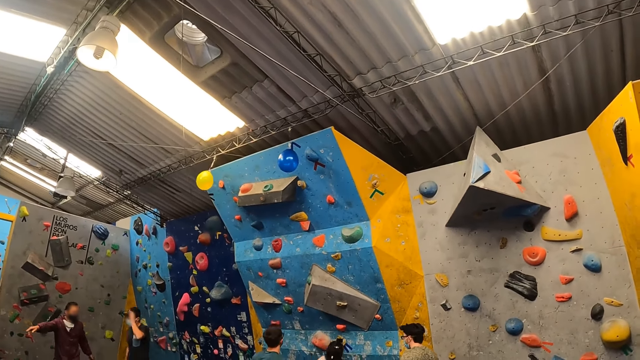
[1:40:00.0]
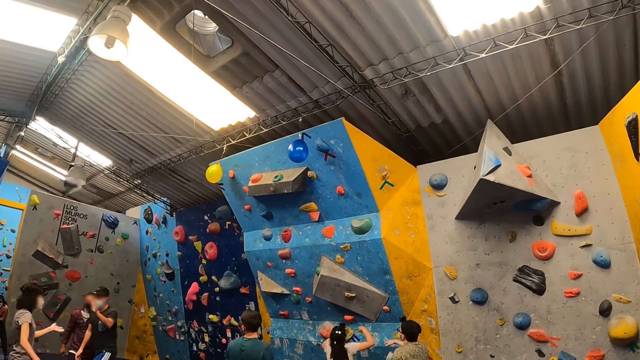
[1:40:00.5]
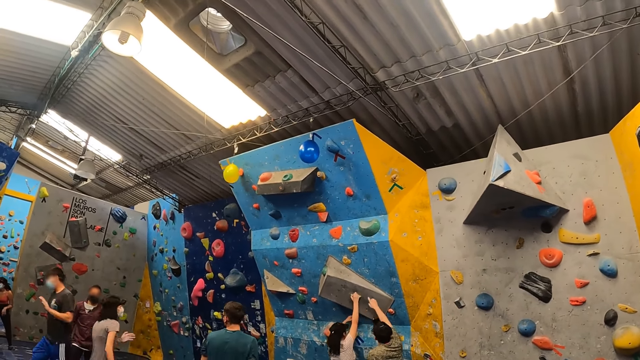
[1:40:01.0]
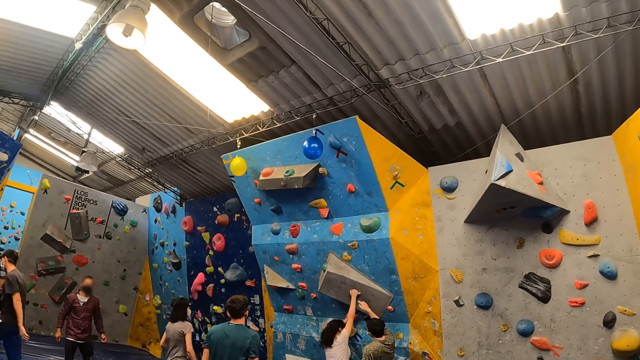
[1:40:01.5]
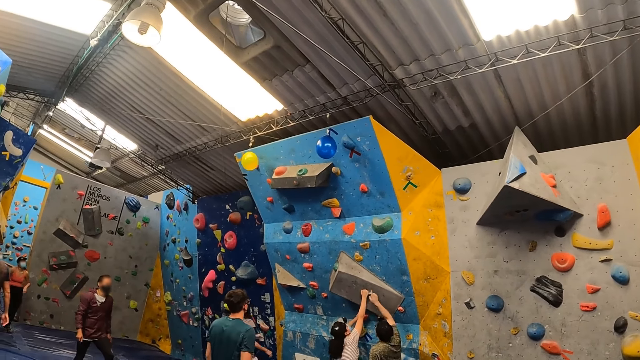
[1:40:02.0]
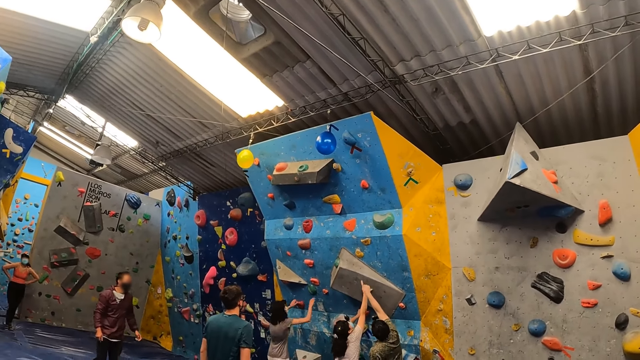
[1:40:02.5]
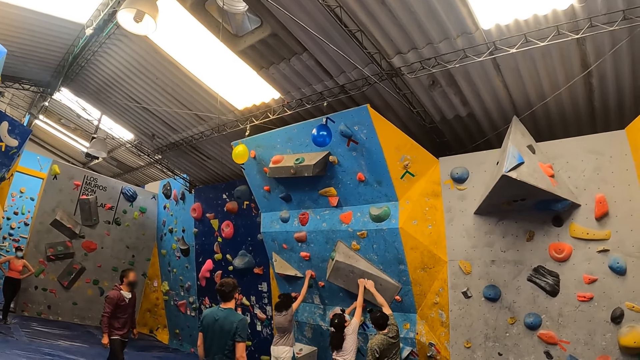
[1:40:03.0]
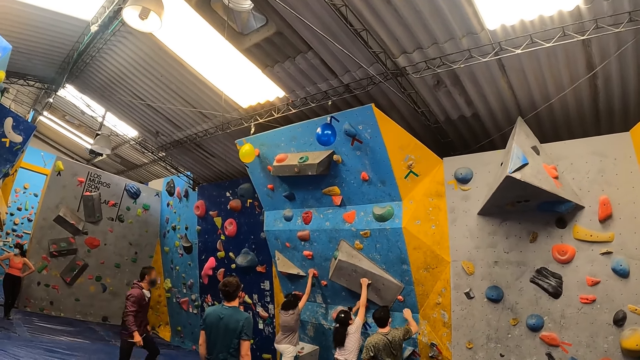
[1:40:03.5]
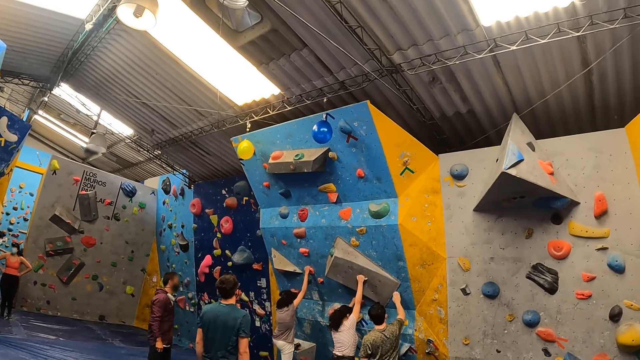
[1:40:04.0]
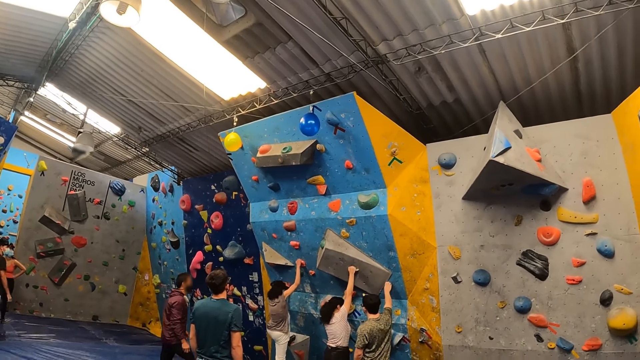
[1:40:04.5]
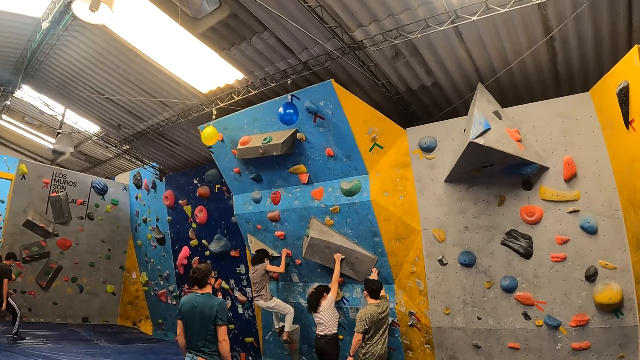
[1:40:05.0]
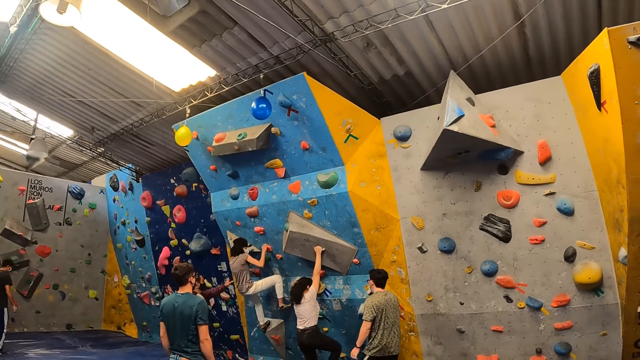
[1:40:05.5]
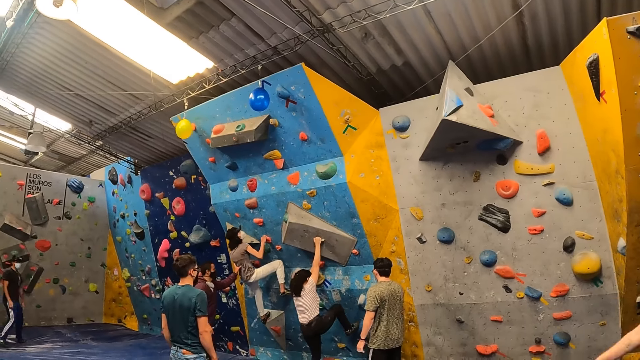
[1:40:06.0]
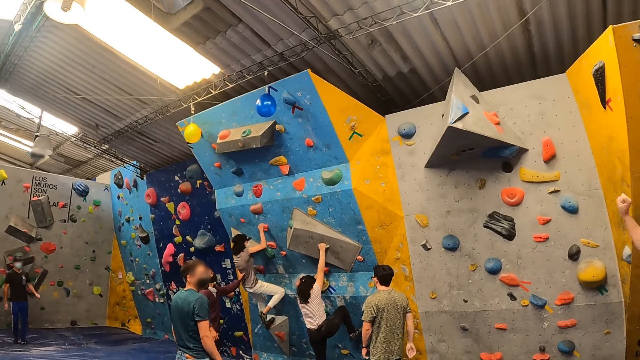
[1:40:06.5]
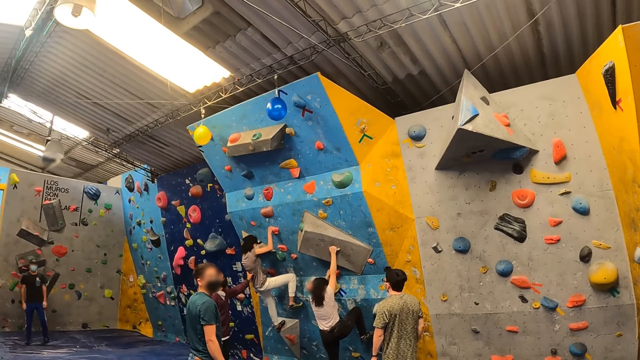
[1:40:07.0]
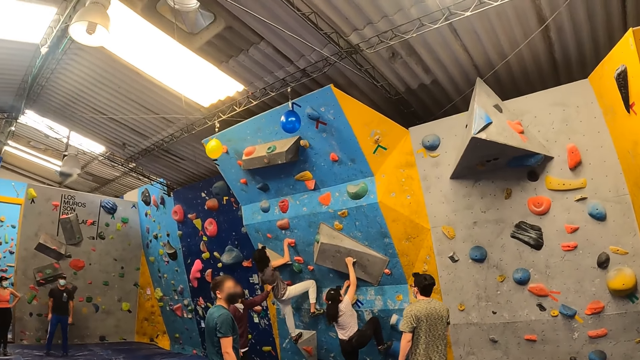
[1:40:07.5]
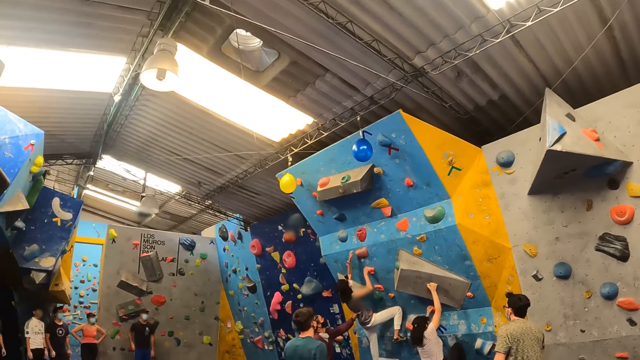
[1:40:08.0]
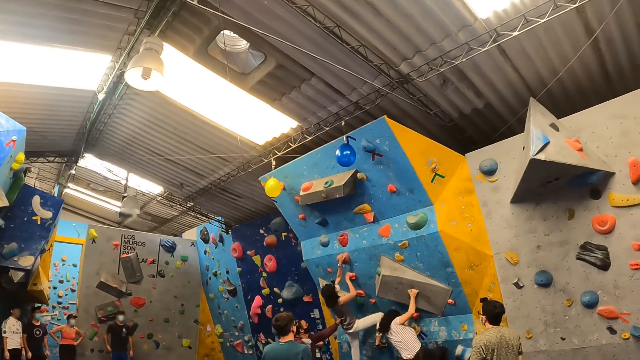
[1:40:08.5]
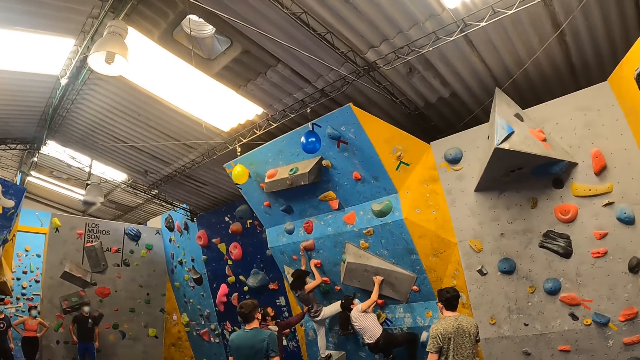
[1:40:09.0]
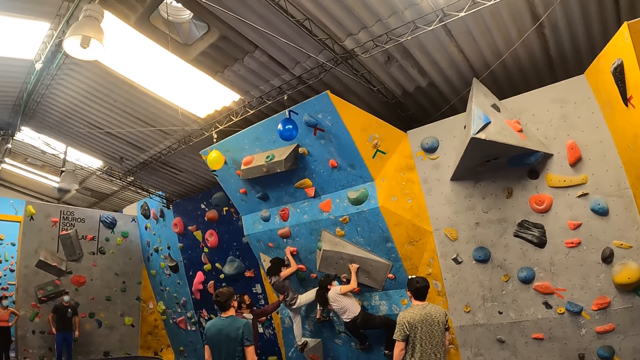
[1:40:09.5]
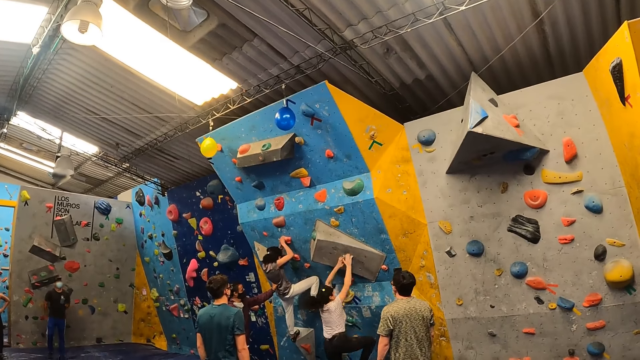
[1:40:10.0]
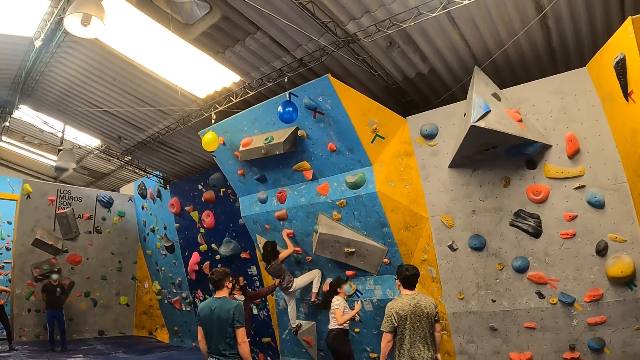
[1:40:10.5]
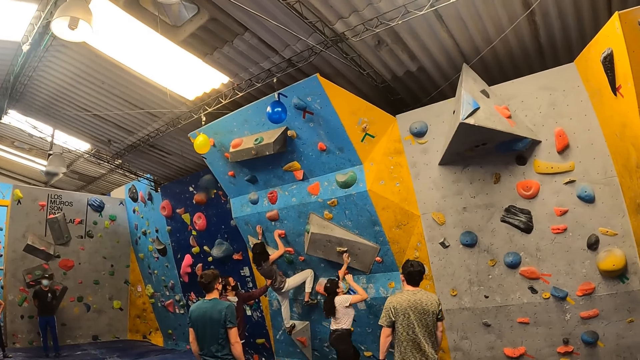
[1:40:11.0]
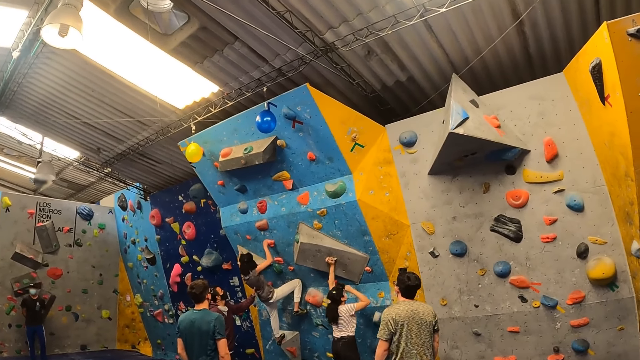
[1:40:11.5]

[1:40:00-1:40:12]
The instructor points his right hand away from the wall. A lady jumps from a wall. The camera wearer looks around a room. Another lady walks around a room. The second lady climbs on a wall. A man walks around a room. The instructor instructs a woman up the wall. The other instructors instruct another woman up the wall. The man pushes the second lady on her back. Another man looks around a room. The camera wearer looks around the room. The second woman falls from the wall. The first lady jumps from the wall.

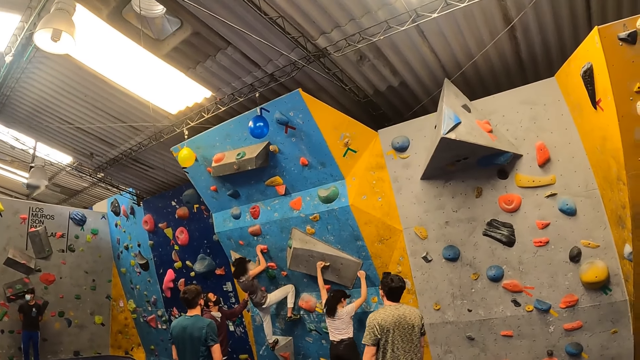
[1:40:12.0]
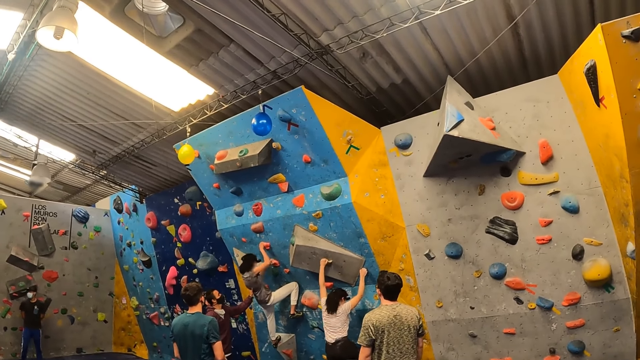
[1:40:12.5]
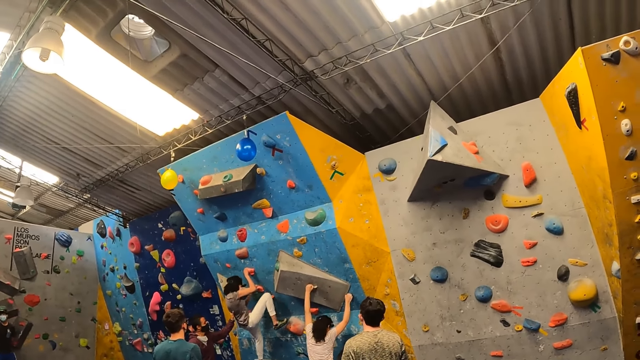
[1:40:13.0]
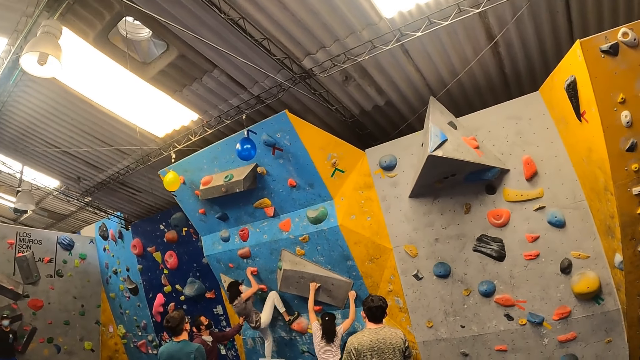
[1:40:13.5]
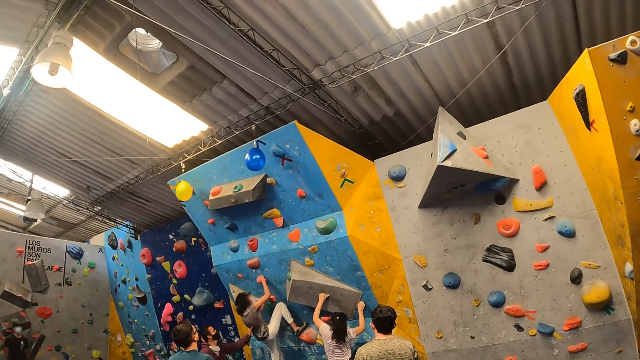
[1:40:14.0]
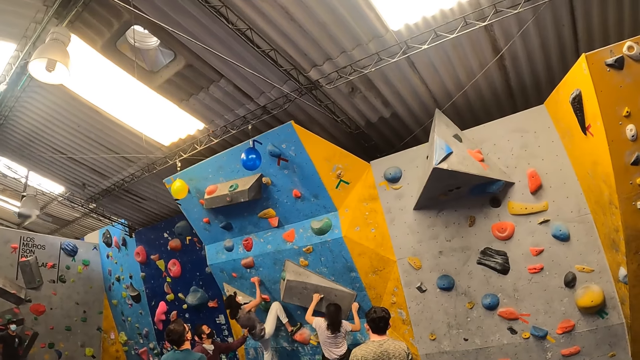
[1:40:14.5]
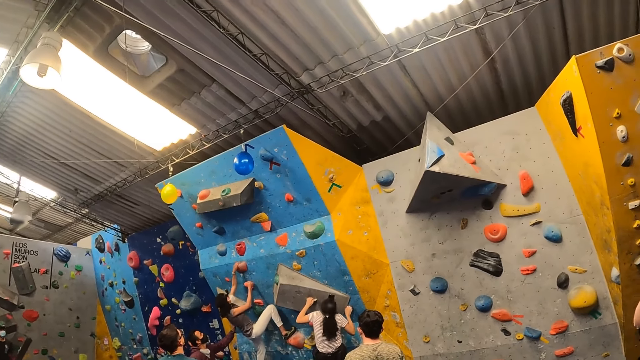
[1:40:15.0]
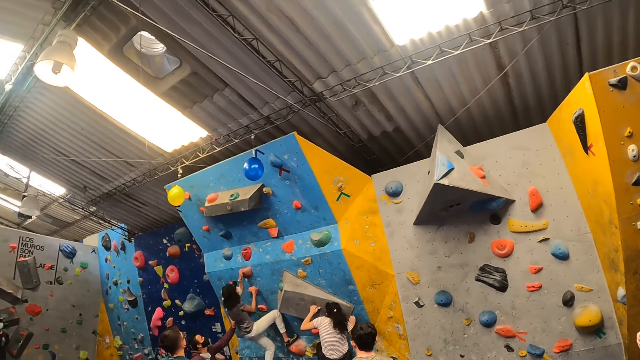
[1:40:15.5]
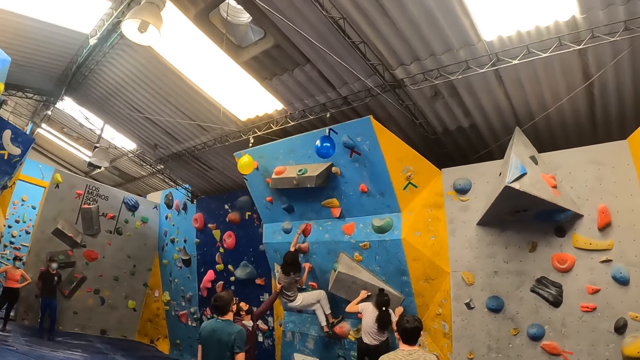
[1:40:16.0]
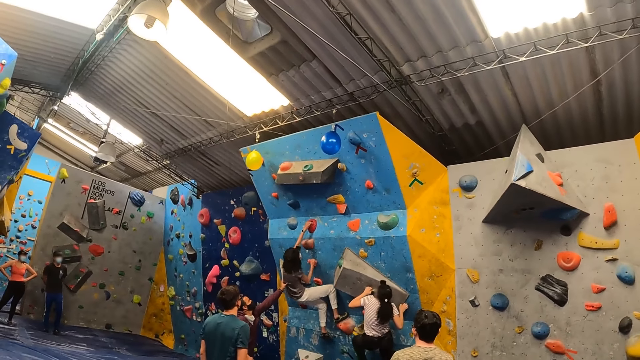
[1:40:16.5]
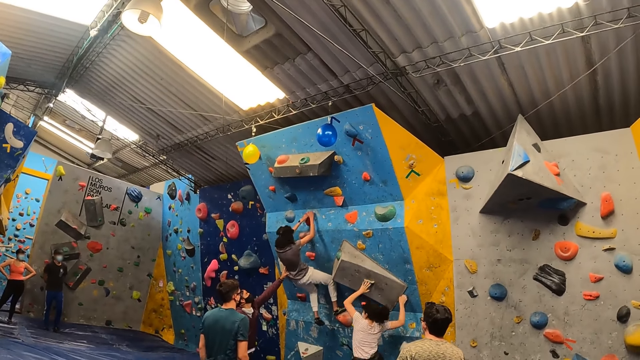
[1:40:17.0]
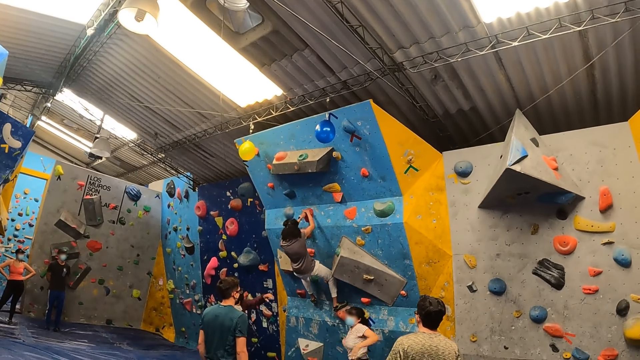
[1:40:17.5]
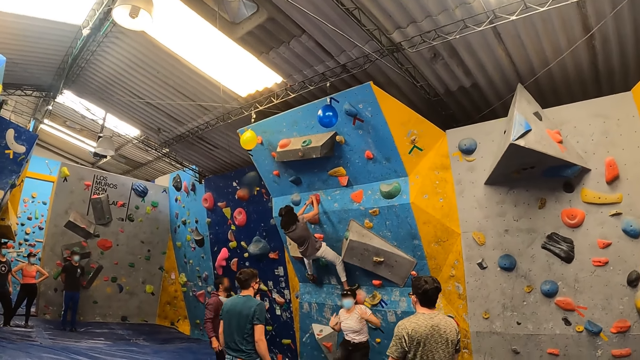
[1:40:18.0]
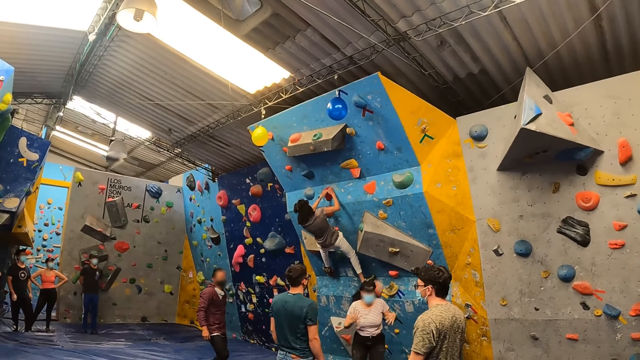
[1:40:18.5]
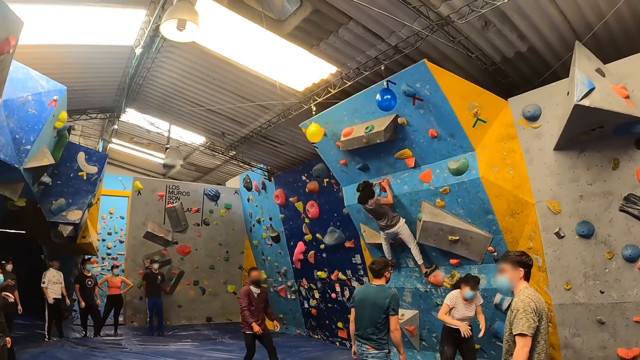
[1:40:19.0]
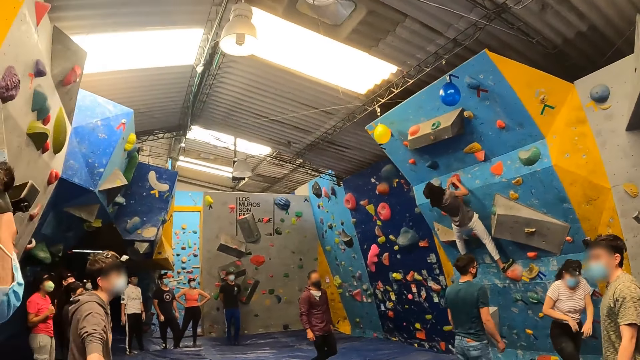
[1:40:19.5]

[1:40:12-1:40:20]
A lady climbs on a wall. The instructors instruct a woman up the wall. A man looks around a room. The camera wearer looks around the room. The woman falls from the wall. The lady walks around a room. One instructor converses with the woman. Another lady climbs on a wall.
